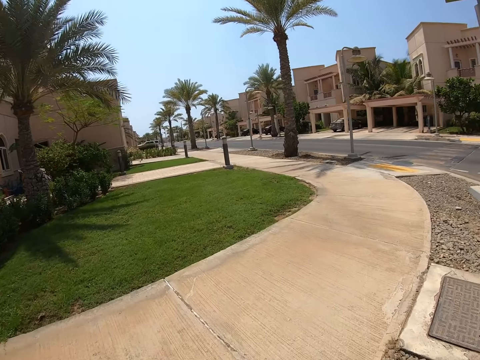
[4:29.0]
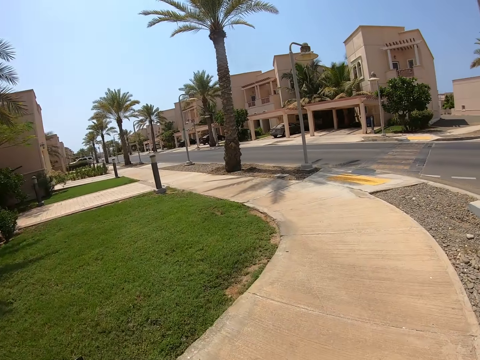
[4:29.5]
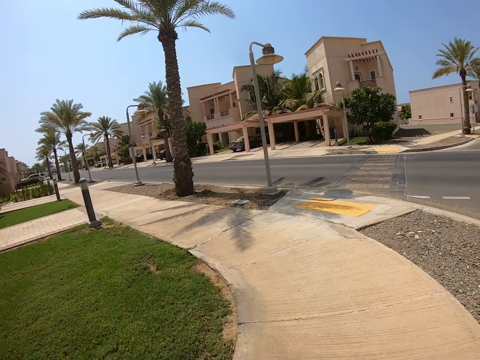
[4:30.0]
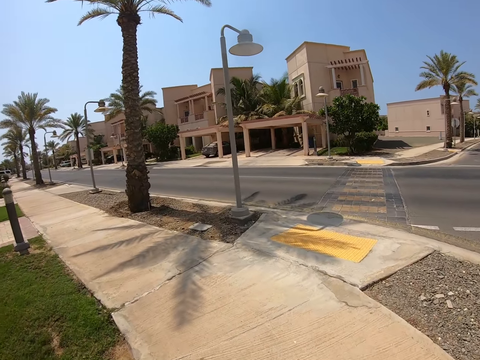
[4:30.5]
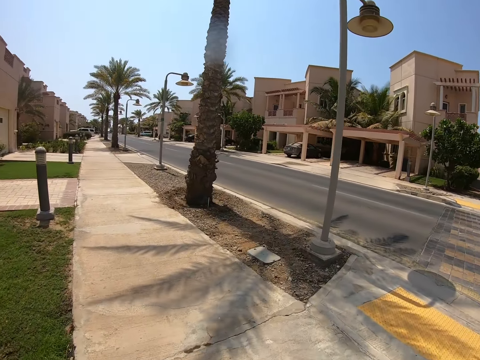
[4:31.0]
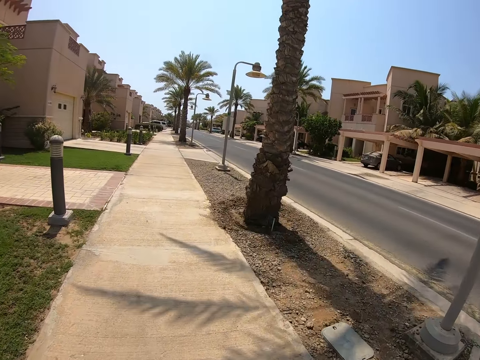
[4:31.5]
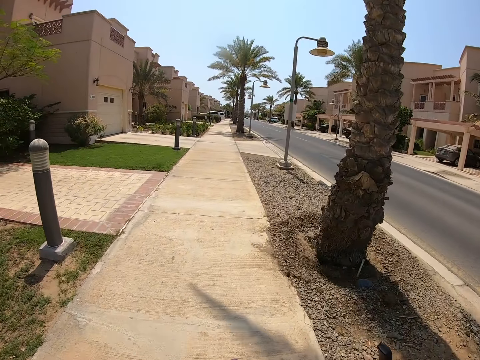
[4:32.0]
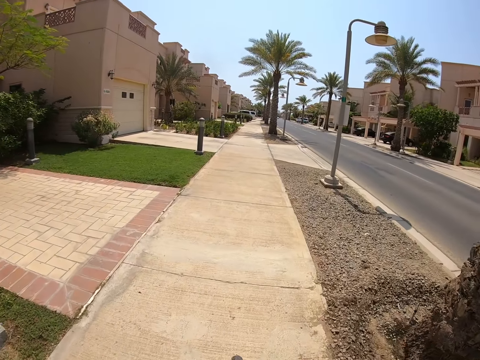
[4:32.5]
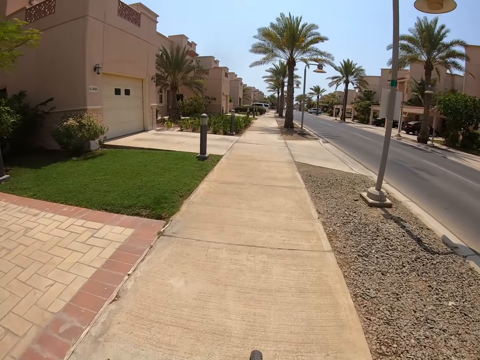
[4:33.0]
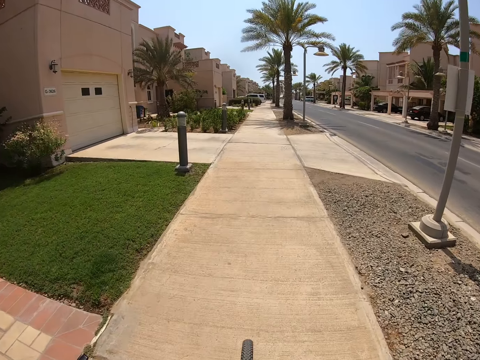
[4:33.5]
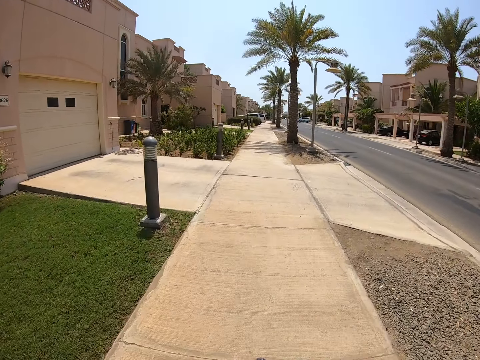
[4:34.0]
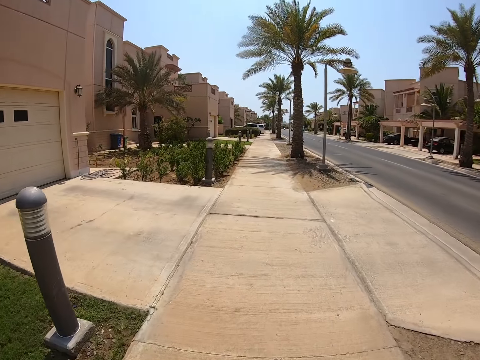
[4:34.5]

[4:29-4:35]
The camera wearer continues to ride the bicycle on a pedestrian road.

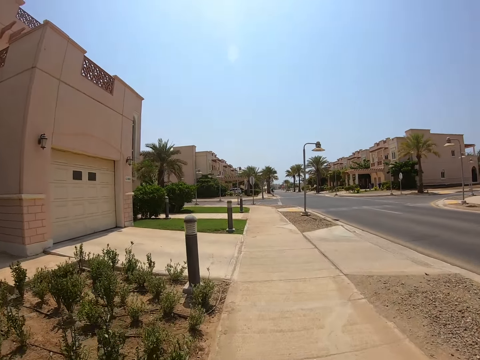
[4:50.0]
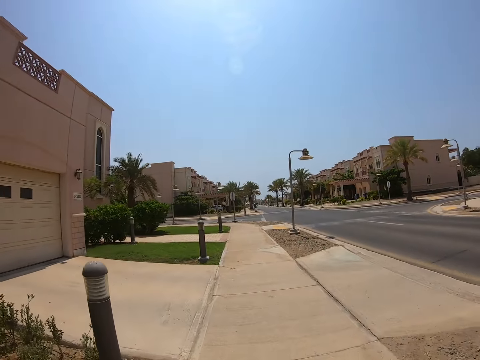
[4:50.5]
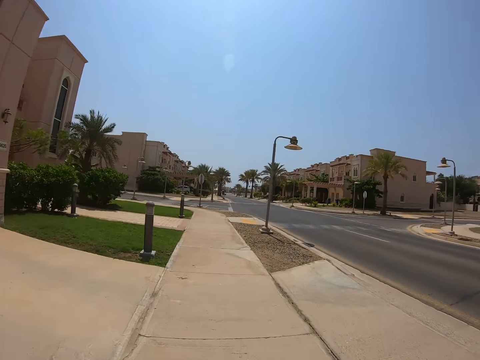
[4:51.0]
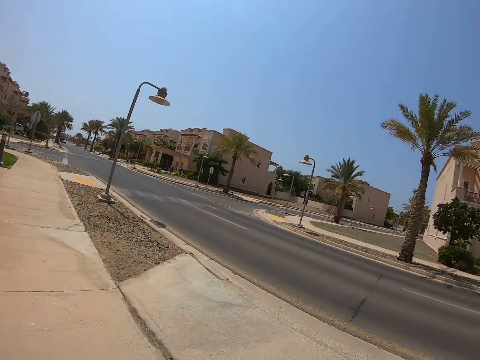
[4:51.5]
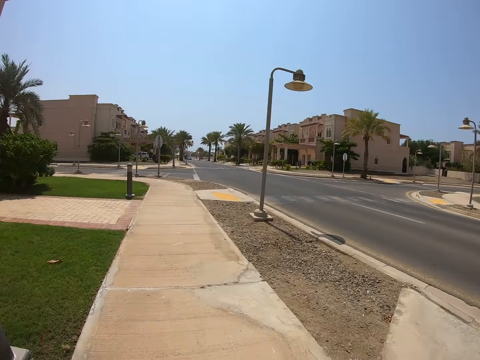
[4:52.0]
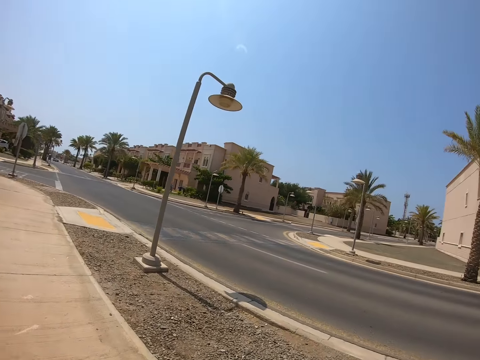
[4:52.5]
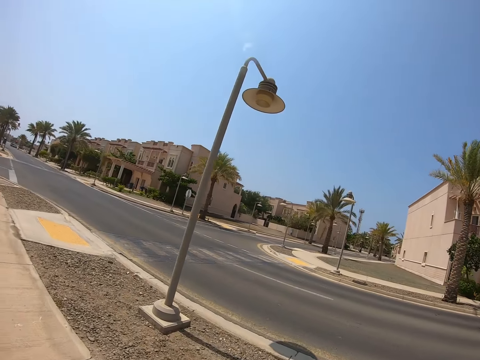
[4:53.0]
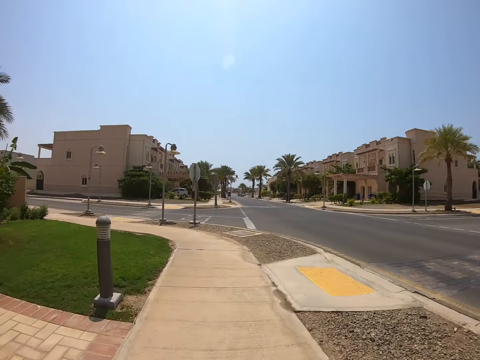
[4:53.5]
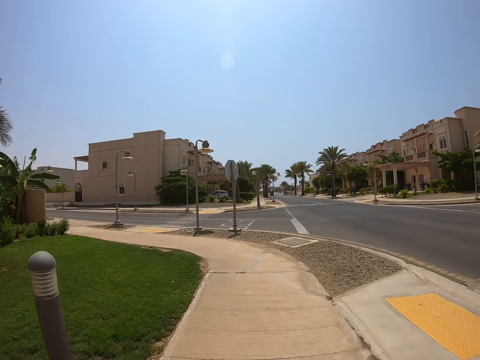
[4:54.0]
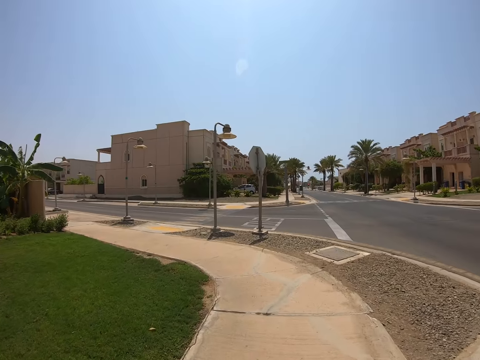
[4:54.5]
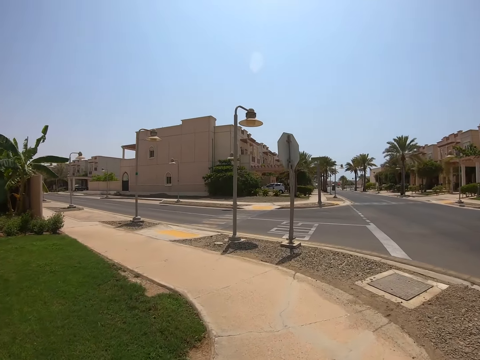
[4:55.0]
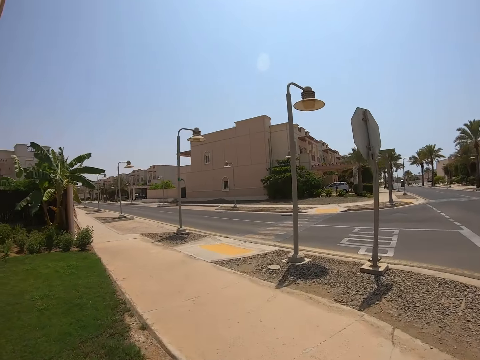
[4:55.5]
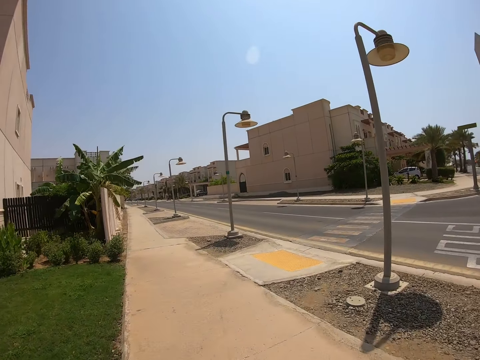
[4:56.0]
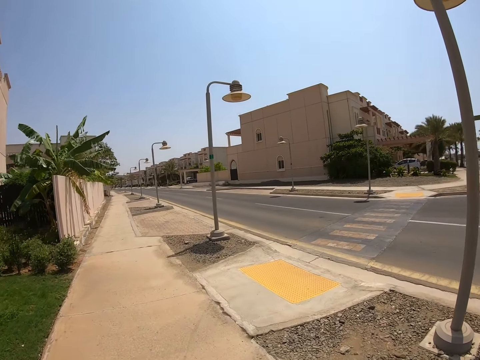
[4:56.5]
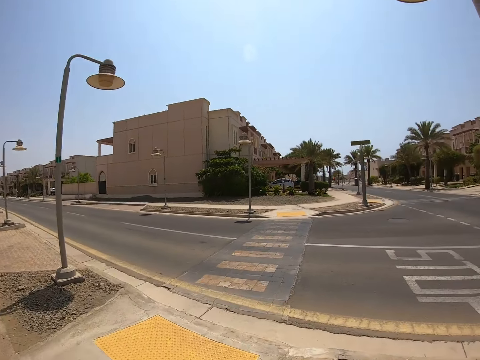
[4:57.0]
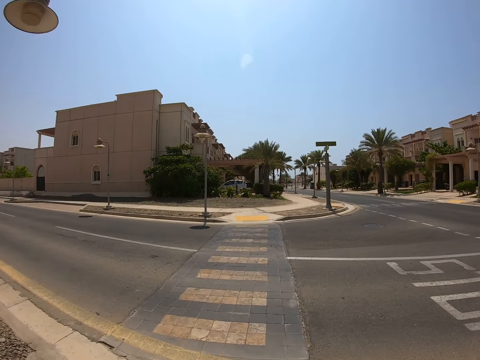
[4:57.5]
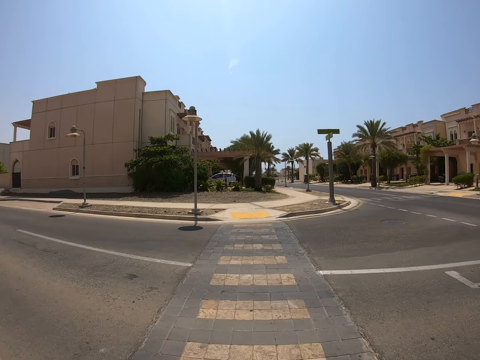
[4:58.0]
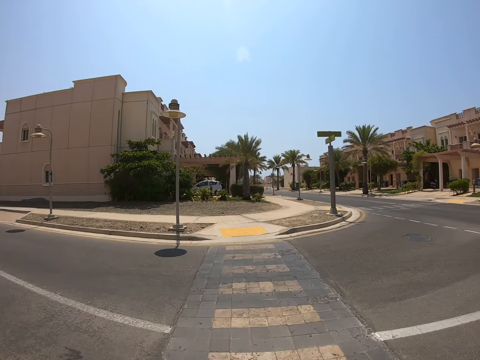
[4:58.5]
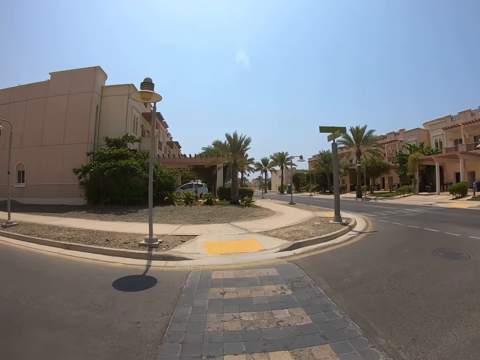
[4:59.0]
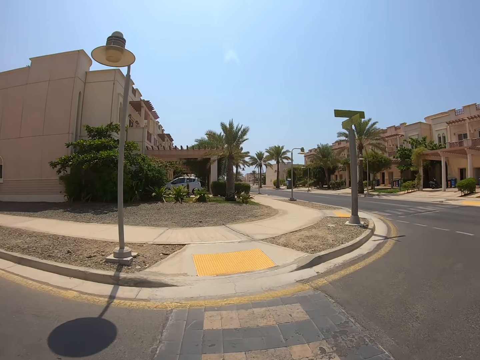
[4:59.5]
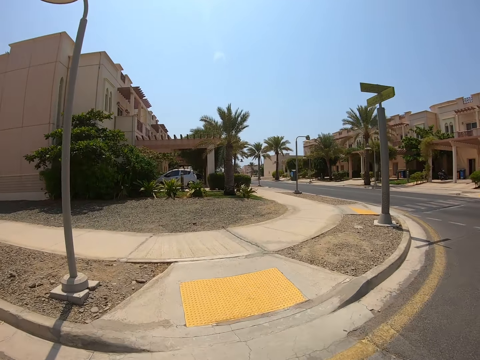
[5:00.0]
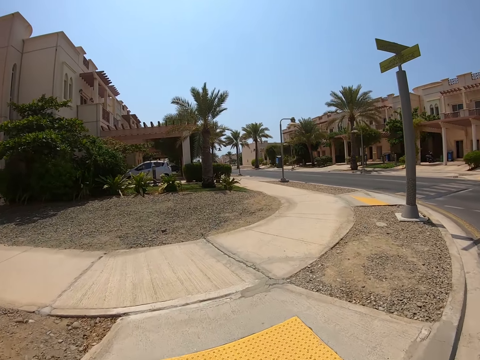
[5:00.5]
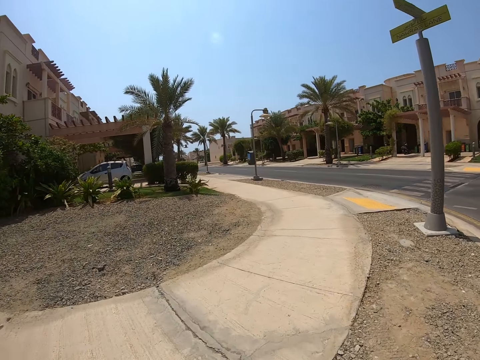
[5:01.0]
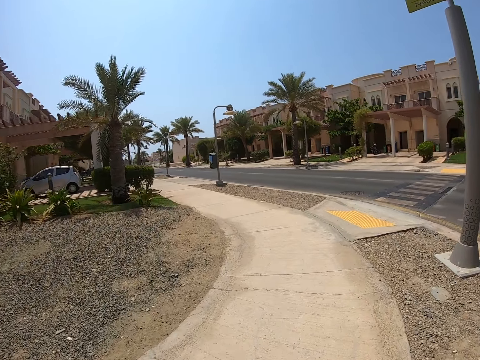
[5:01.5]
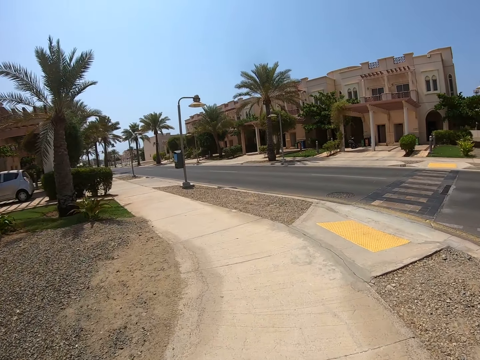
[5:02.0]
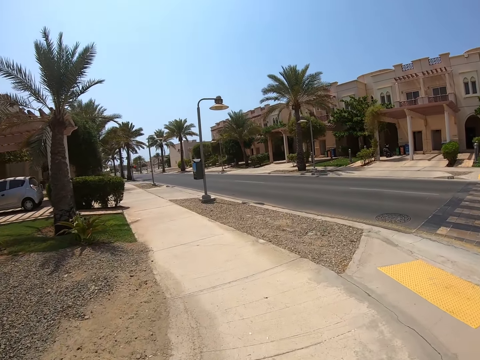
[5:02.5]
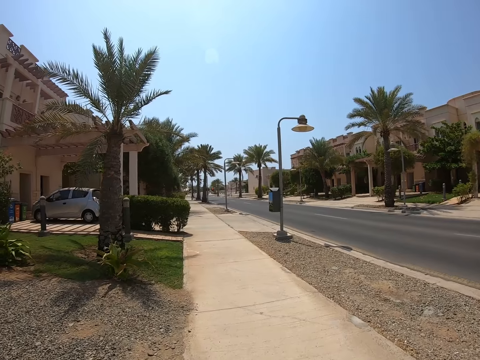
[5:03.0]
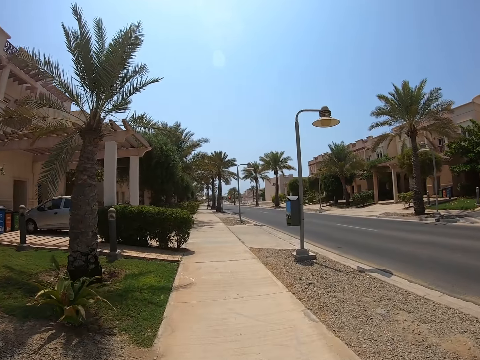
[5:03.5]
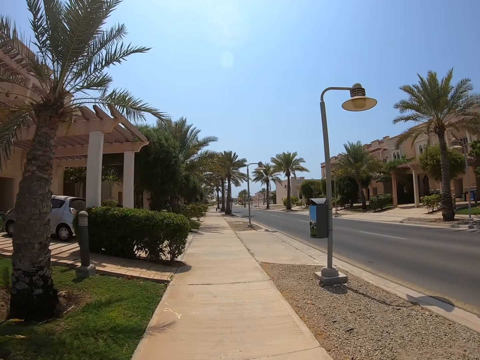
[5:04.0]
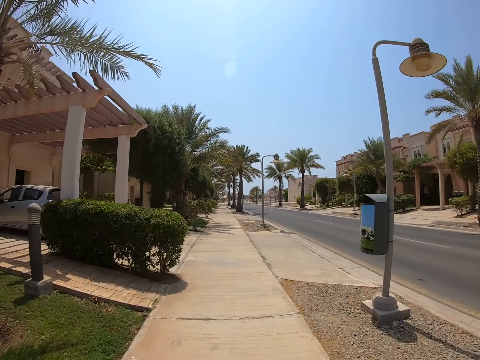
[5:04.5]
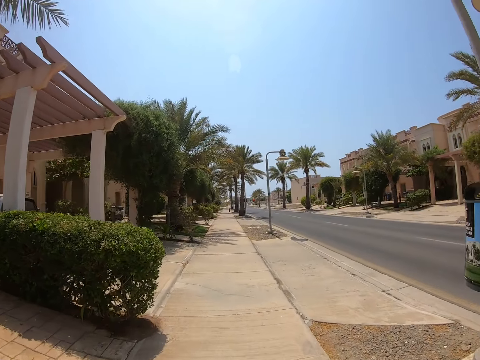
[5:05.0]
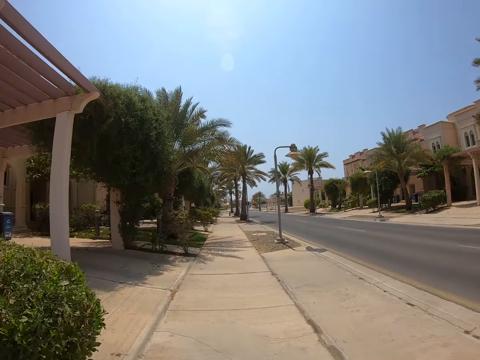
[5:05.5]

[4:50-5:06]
The camera wearer stares at the road. They cycle the bicycle. They cross the zebra crossing. They continue to ride on the pedestrian road.

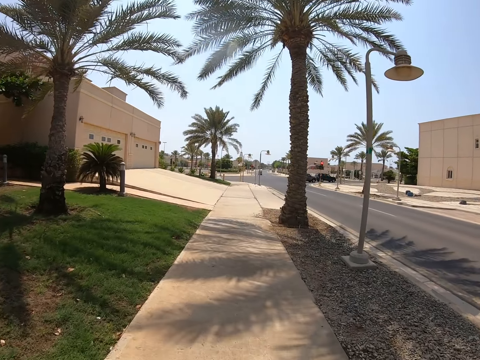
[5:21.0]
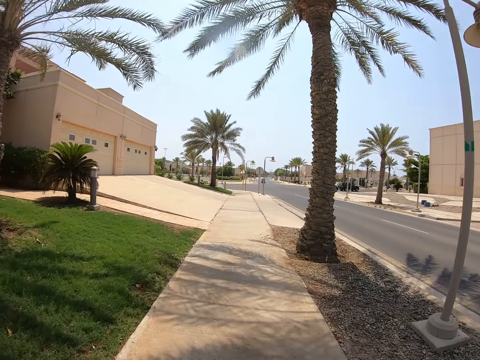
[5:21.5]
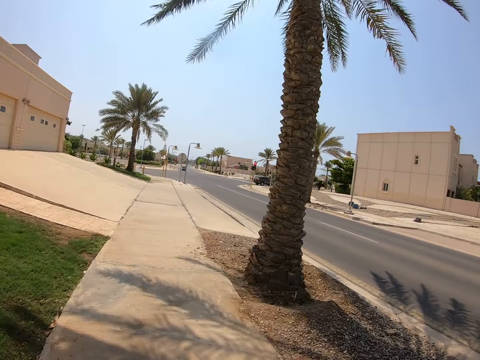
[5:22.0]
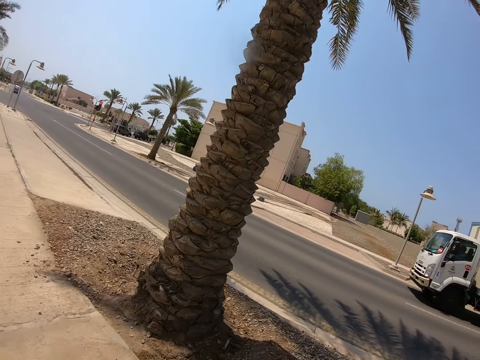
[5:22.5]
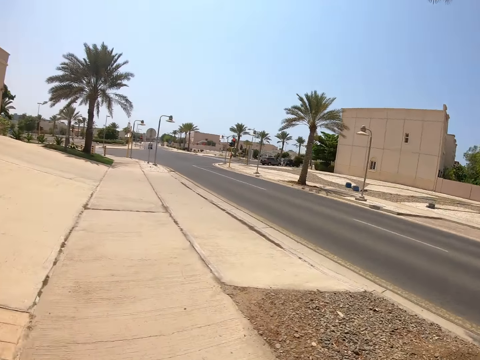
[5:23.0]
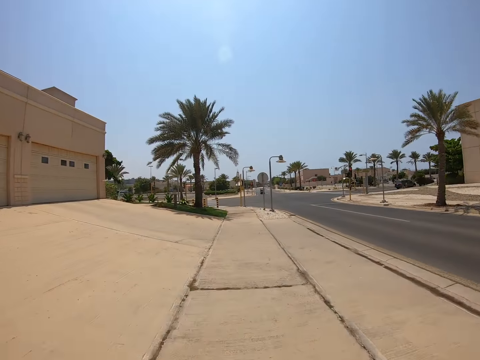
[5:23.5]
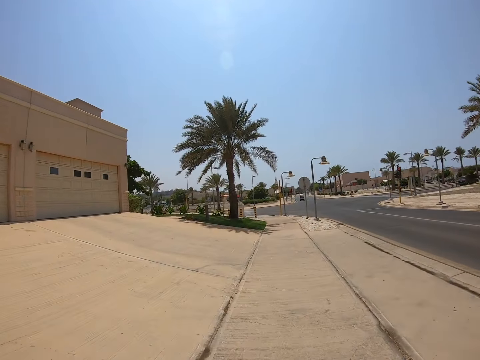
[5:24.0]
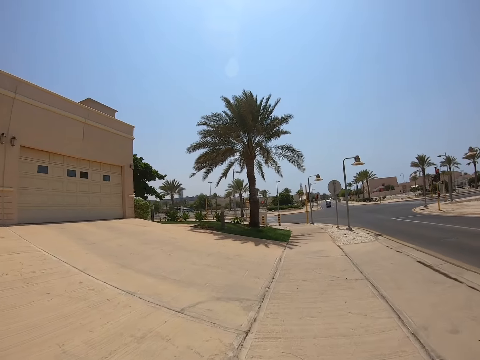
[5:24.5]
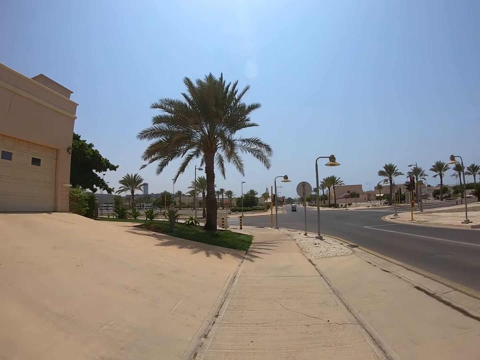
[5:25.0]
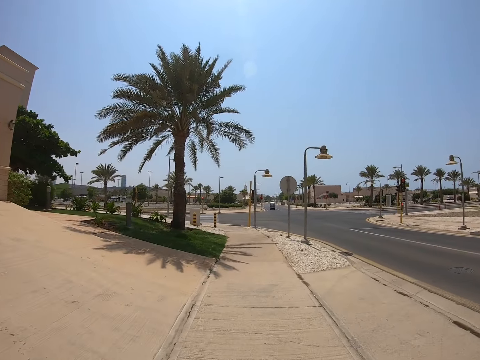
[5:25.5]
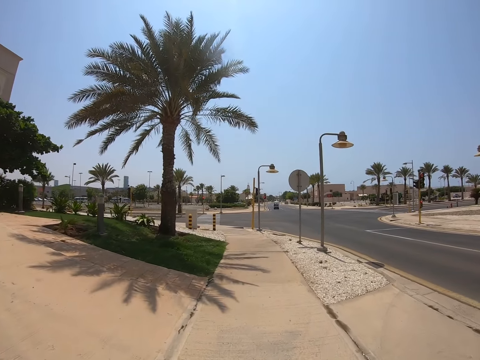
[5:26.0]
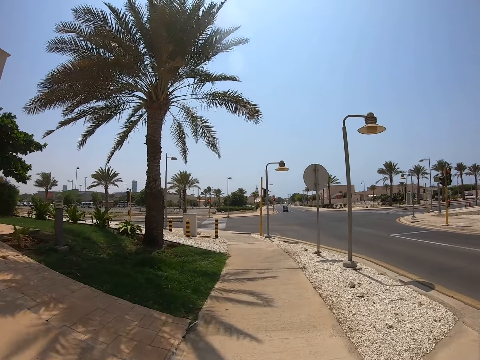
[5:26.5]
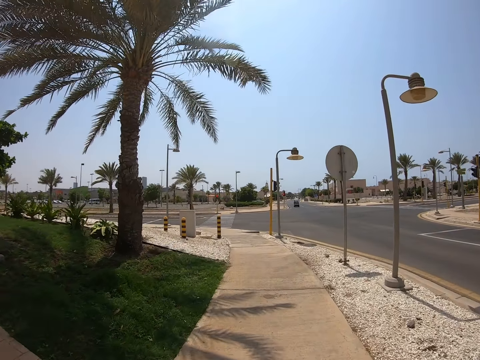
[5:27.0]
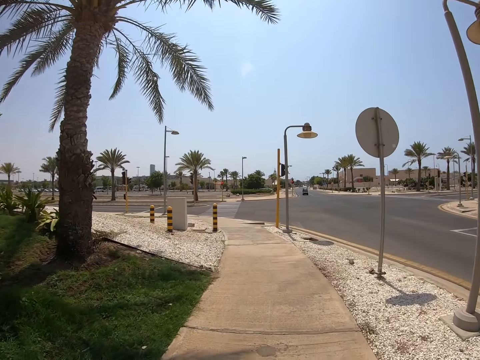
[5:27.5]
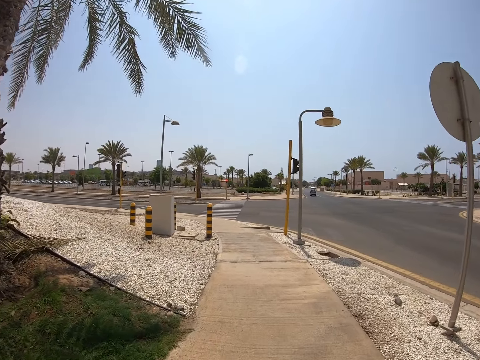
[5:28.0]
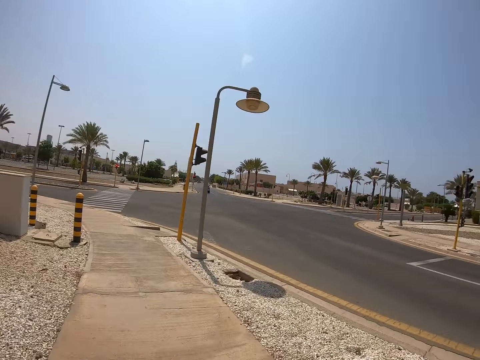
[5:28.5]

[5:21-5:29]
The camera wearer stares at the truck. They cycle the bicycle.
